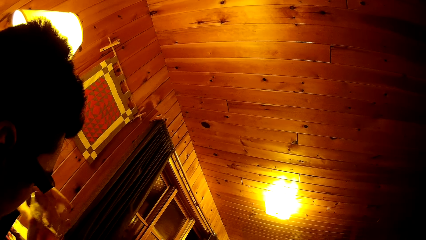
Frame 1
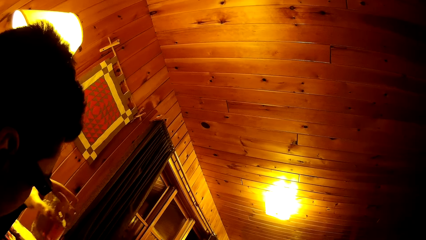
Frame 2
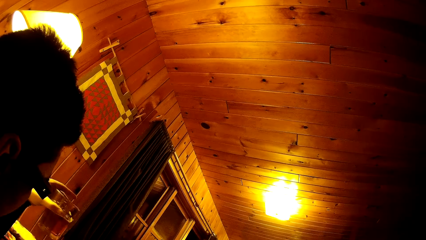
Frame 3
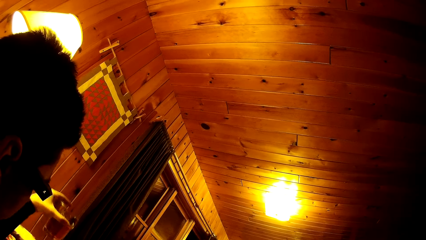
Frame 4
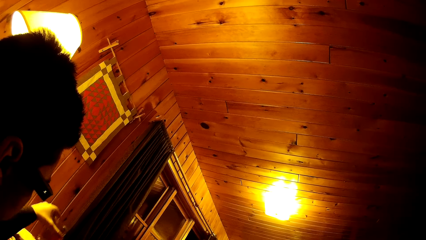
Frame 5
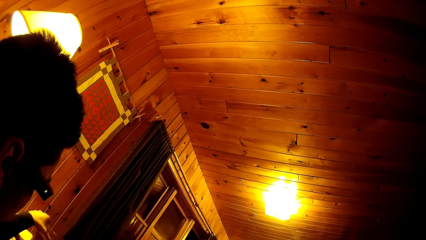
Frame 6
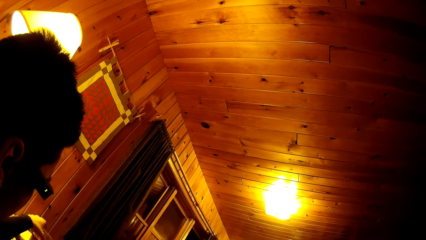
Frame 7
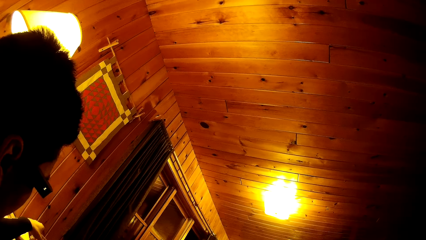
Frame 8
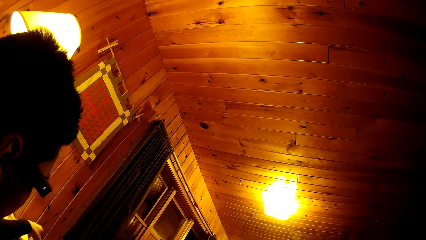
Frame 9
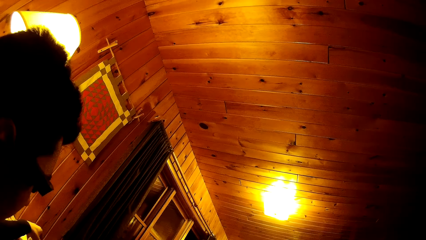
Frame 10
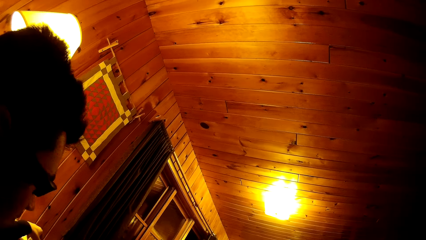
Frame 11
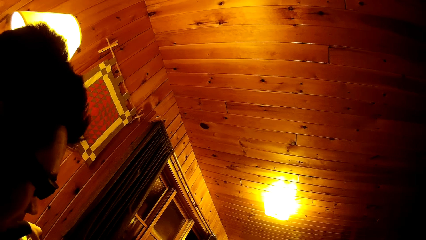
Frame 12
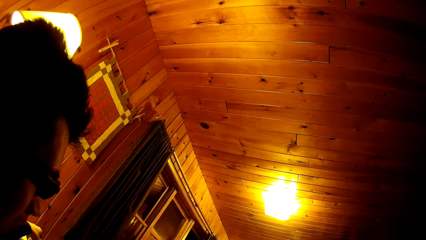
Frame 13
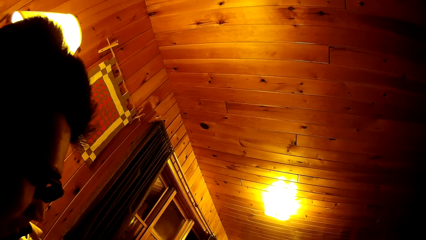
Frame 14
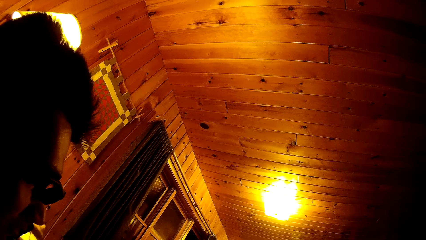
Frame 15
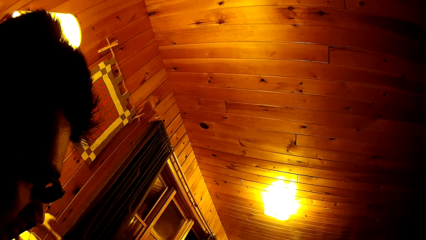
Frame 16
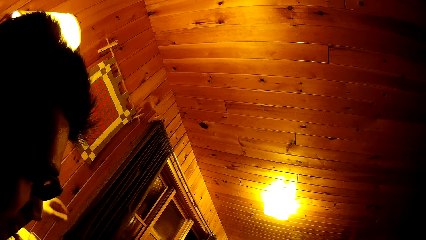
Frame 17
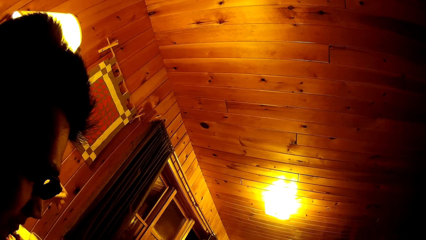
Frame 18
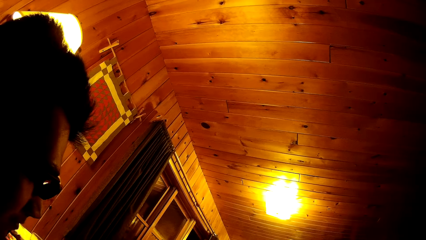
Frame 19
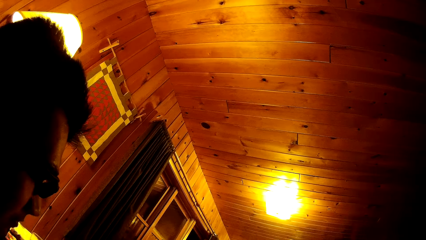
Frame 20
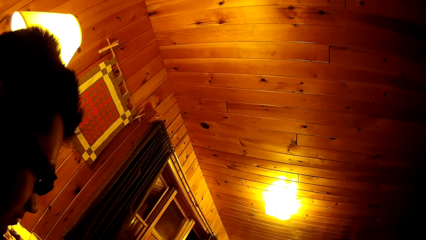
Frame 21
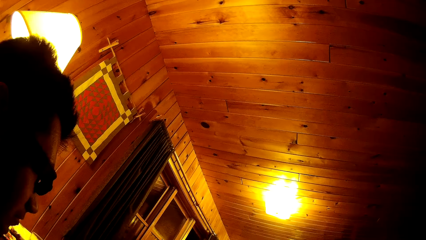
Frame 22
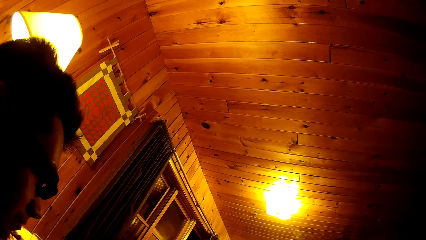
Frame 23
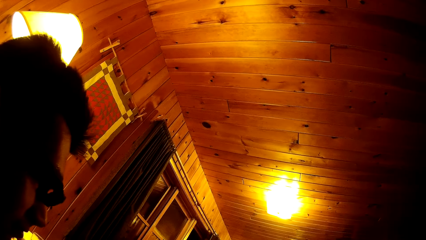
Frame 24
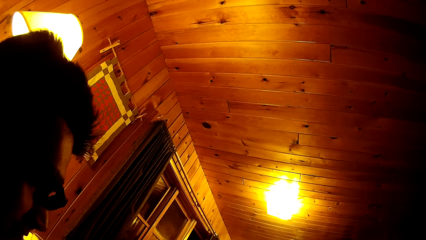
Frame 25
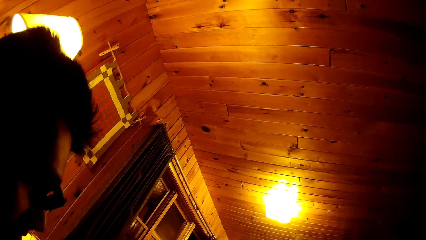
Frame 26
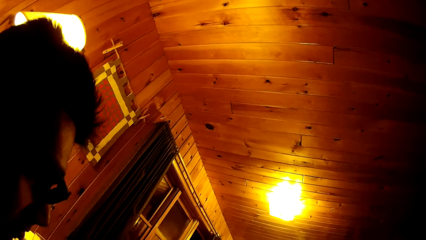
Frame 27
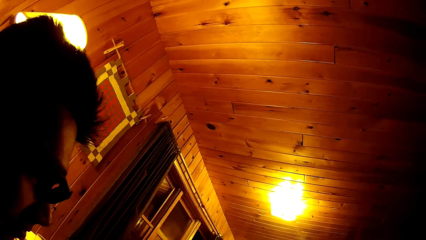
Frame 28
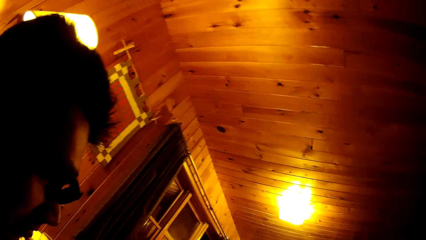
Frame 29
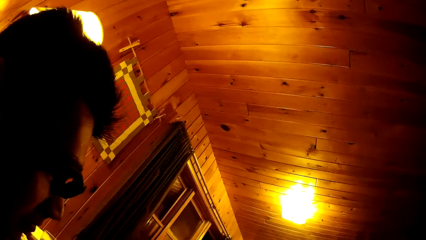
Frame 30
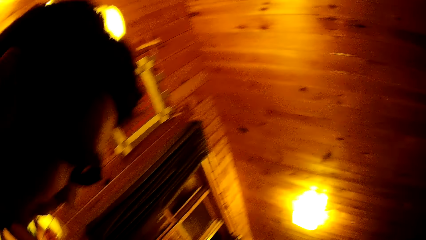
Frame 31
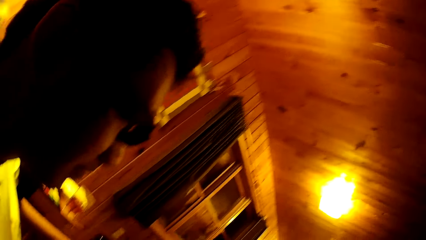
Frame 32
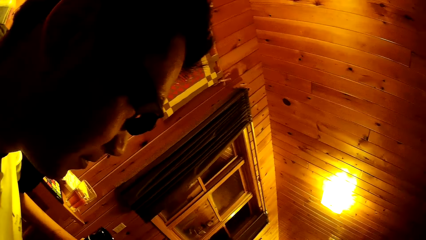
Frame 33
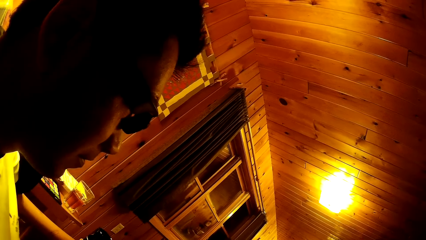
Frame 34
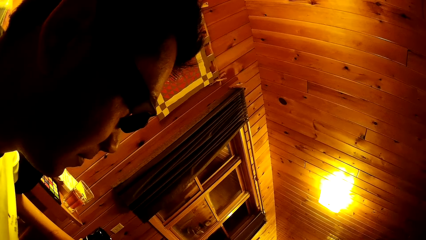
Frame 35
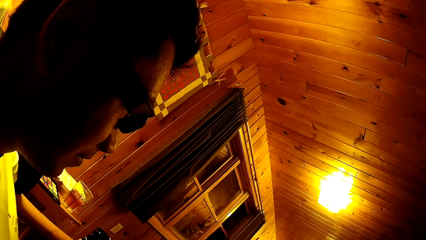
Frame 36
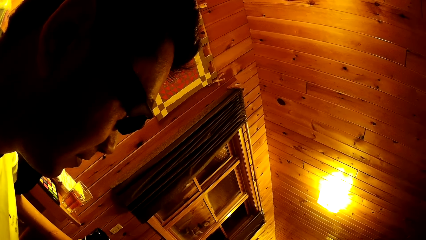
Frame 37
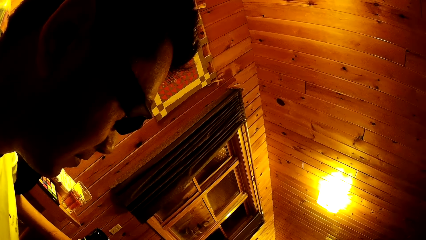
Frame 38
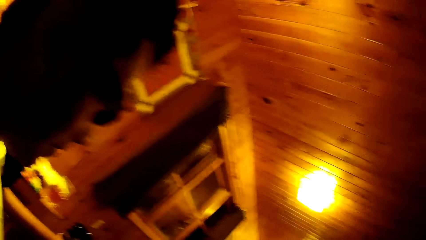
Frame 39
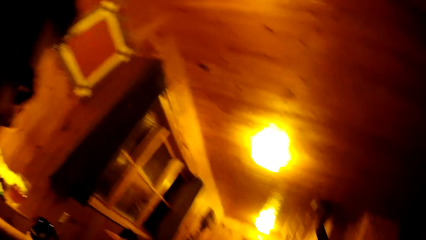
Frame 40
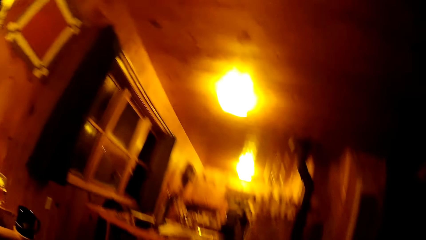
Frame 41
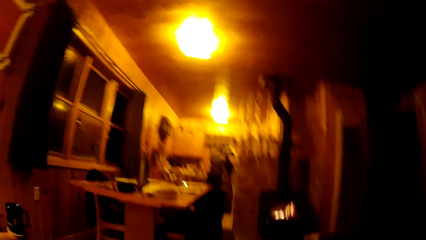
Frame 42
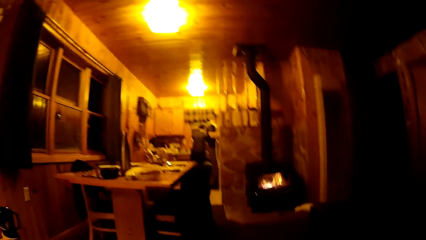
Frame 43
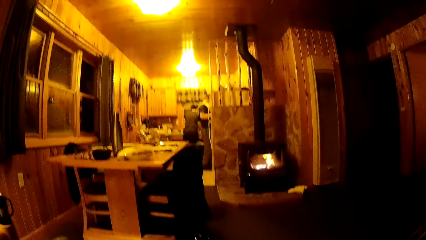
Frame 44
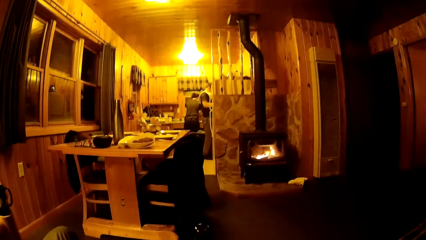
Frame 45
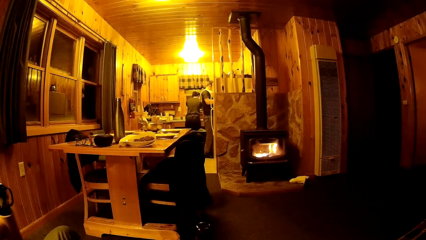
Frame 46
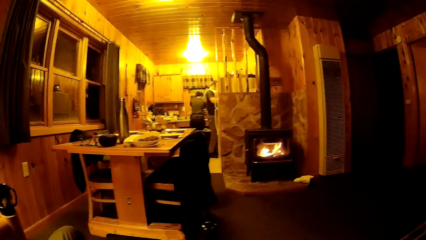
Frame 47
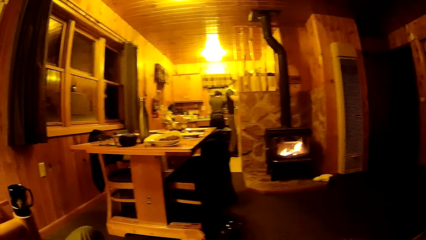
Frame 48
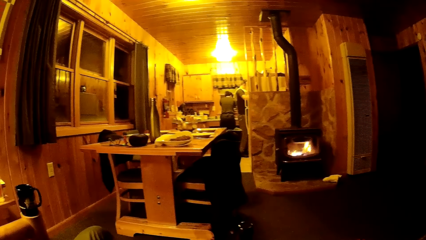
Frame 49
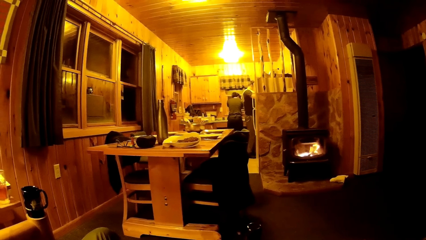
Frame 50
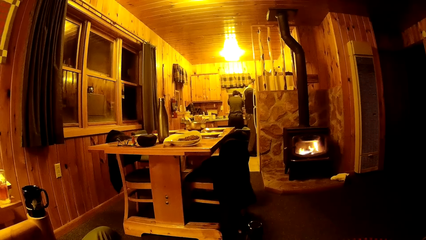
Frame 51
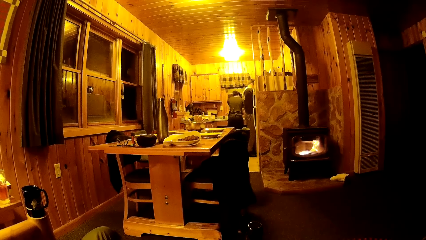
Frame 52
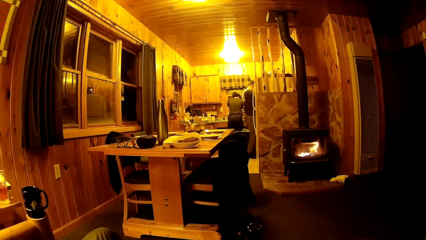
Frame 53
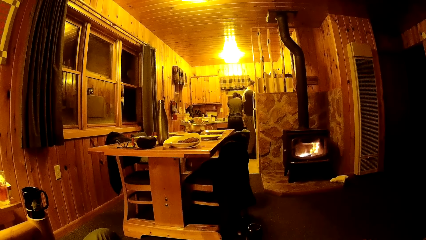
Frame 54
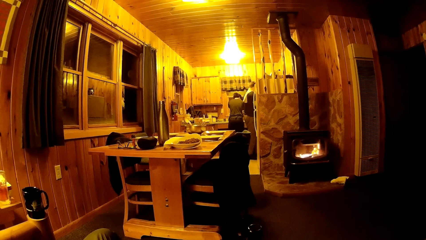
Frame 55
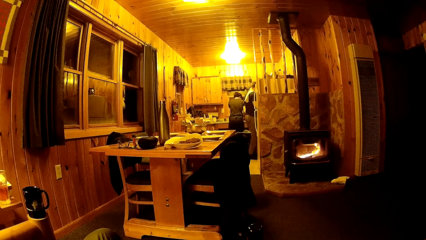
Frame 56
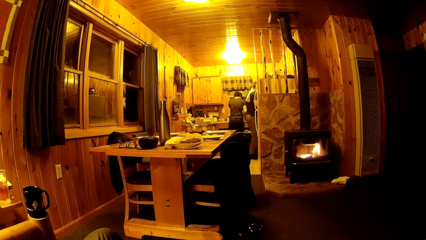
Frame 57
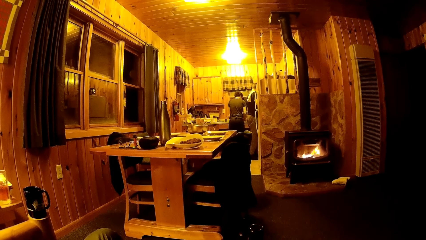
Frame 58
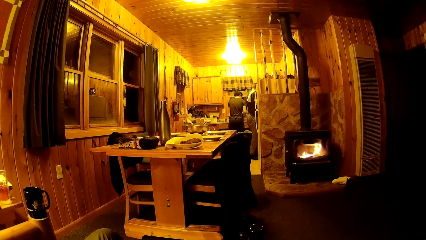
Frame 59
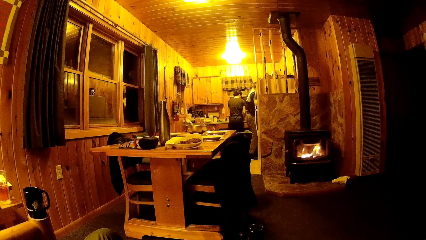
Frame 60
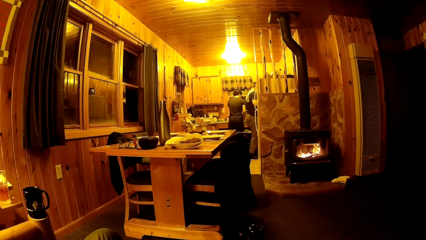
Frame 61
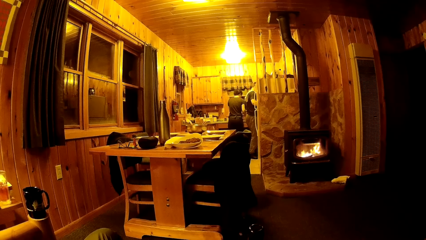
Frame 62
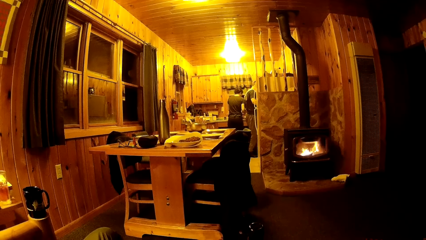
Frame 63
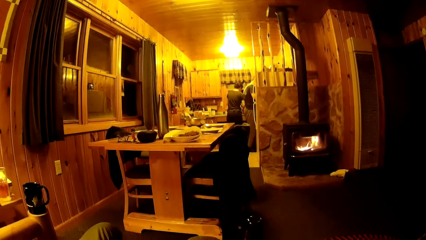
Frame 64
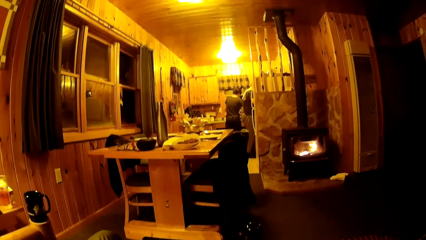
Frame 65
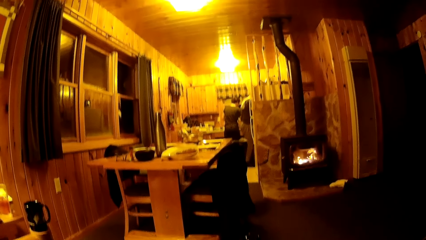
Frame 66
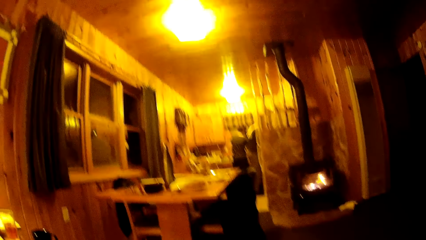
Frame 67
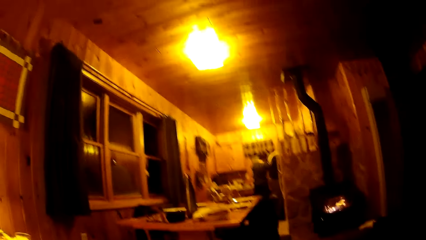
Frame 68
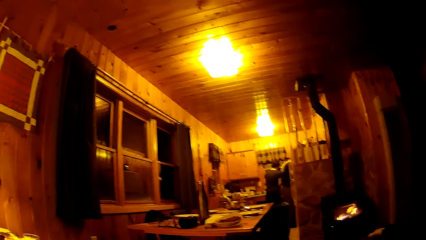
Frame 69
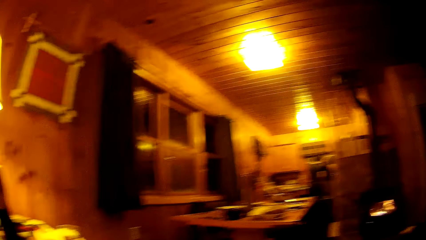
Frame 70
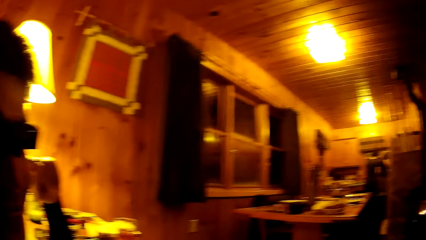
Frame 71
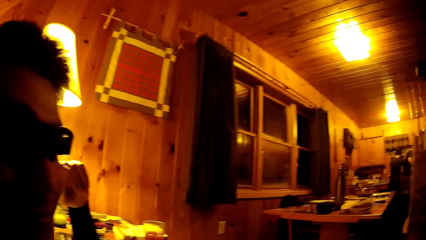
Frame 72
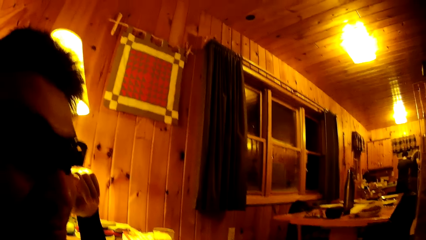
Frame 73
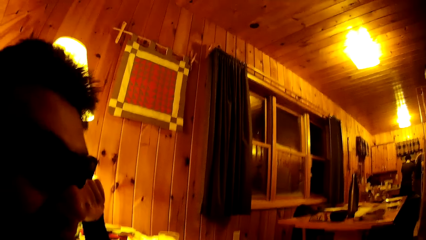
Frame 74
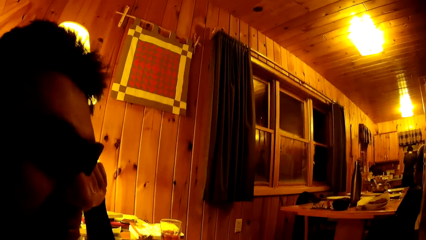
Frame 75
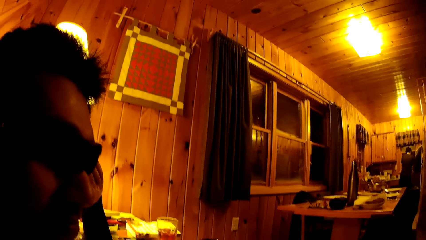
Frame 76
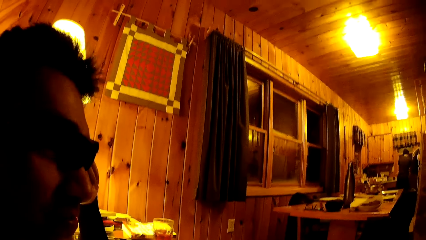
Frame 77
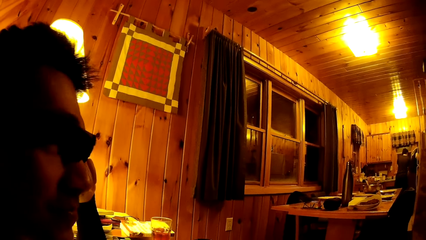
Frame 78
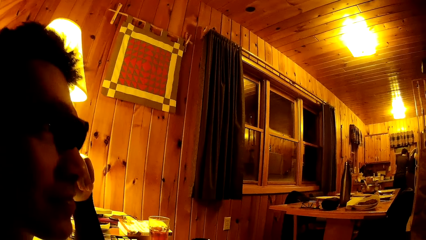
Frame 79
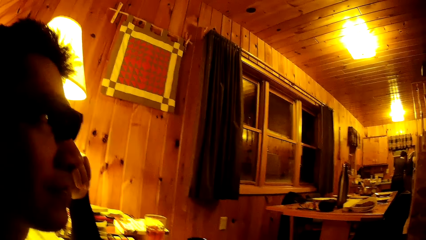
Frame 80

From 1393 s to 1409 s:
The camera wearer places the glass cup on the table. A man sits beside the camera wearer. Two people stand at the sink. The camera wearer looks at the man.
